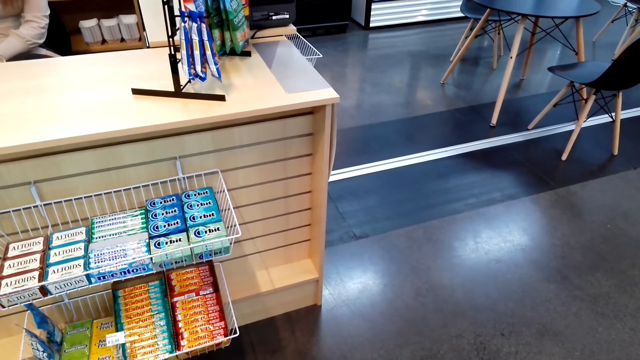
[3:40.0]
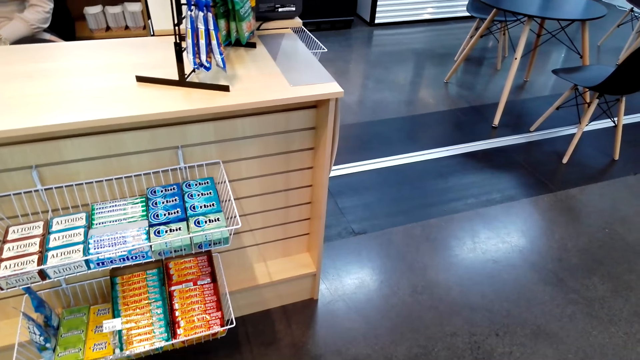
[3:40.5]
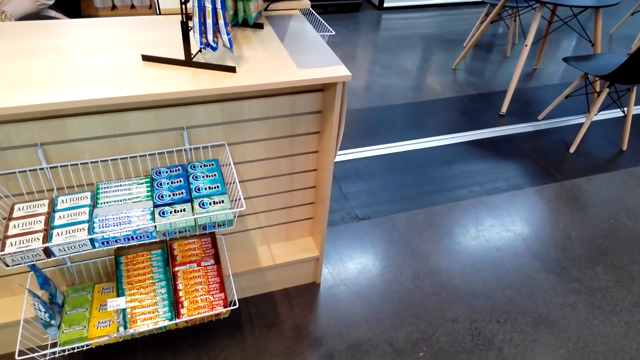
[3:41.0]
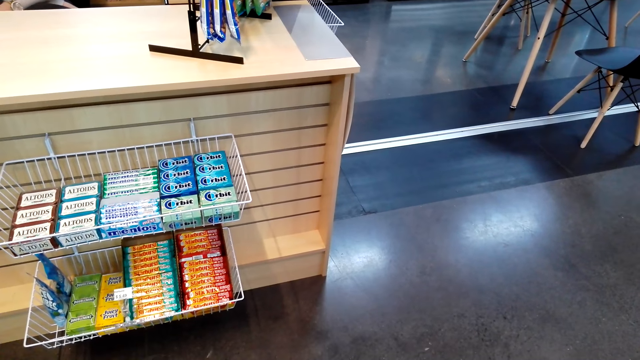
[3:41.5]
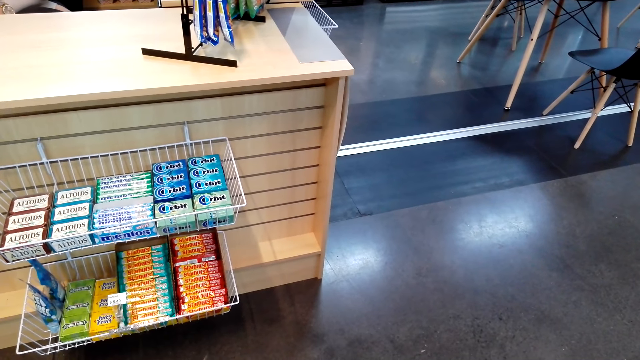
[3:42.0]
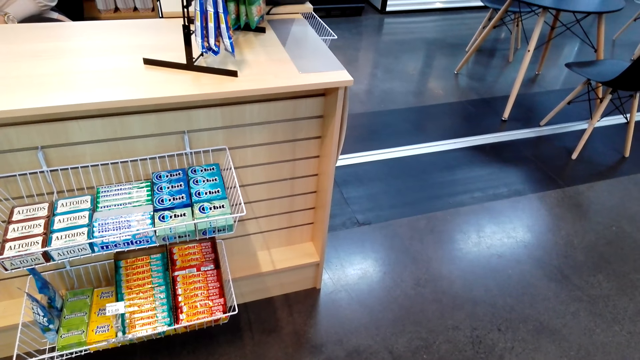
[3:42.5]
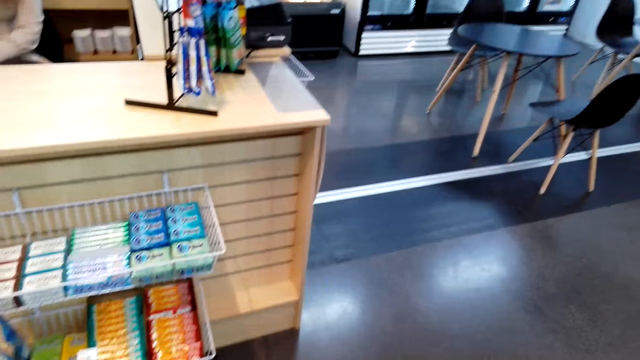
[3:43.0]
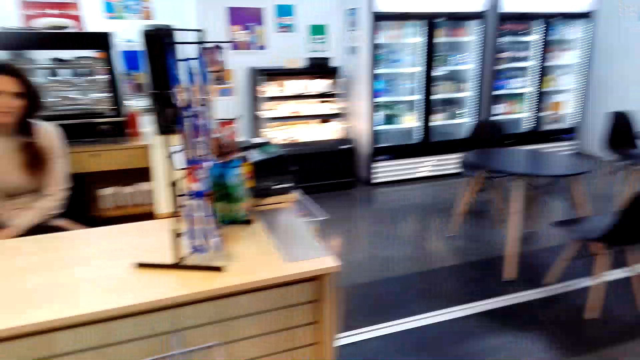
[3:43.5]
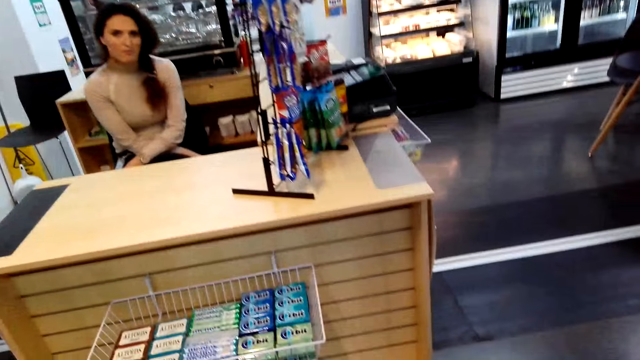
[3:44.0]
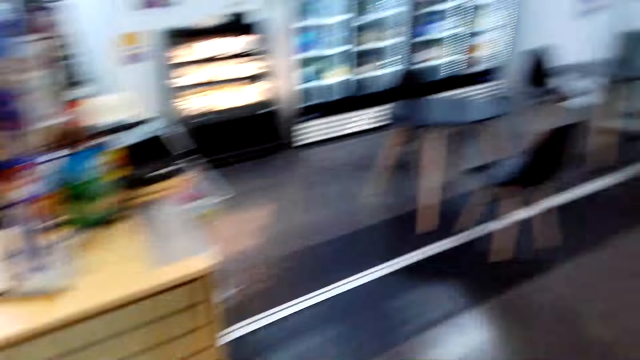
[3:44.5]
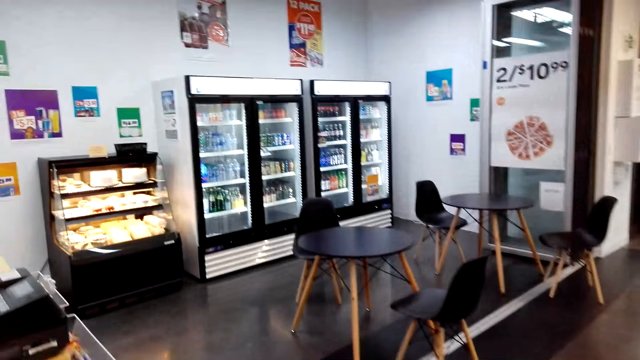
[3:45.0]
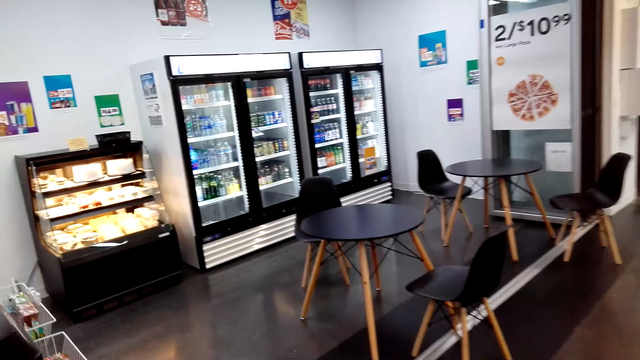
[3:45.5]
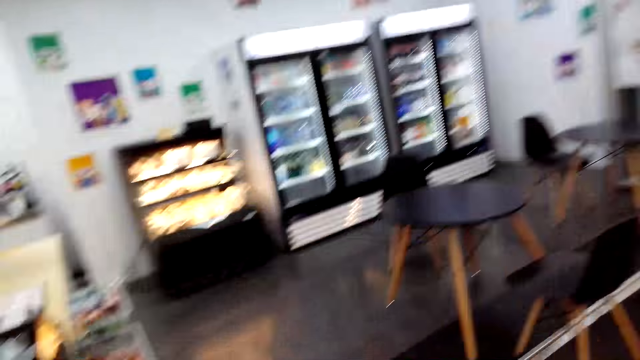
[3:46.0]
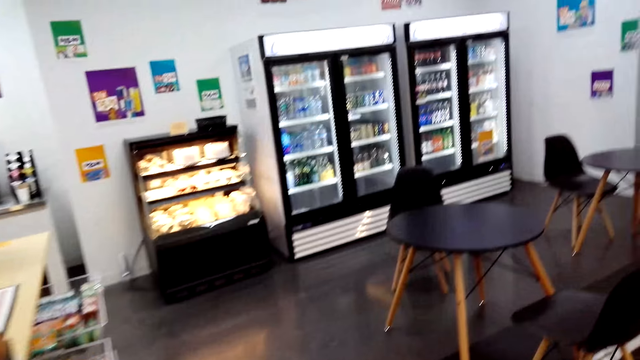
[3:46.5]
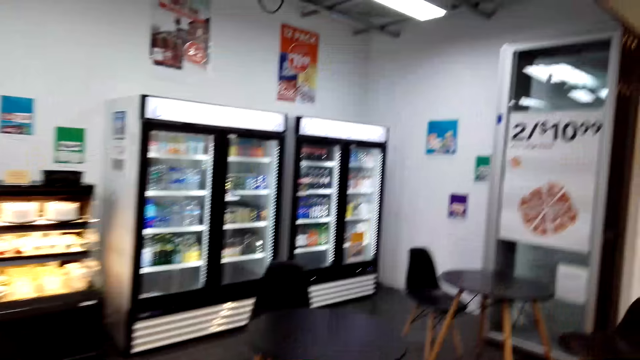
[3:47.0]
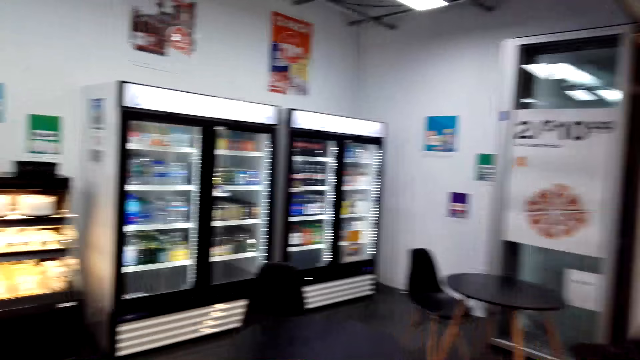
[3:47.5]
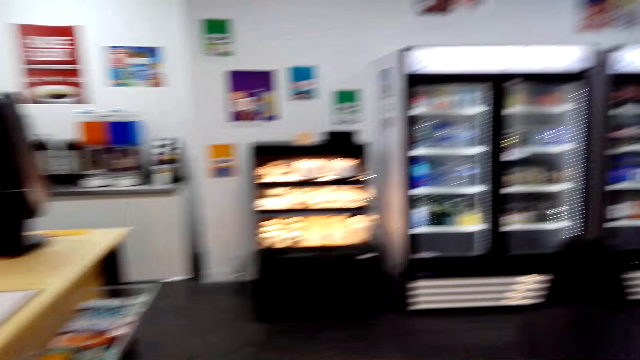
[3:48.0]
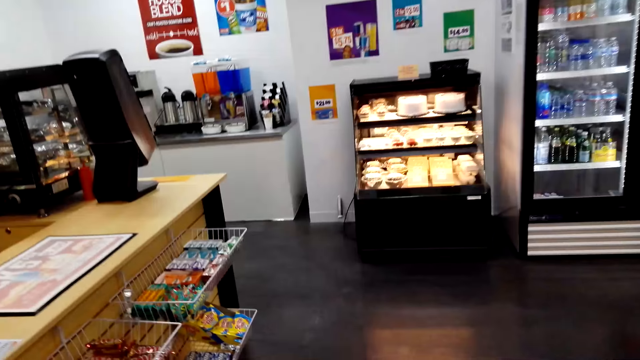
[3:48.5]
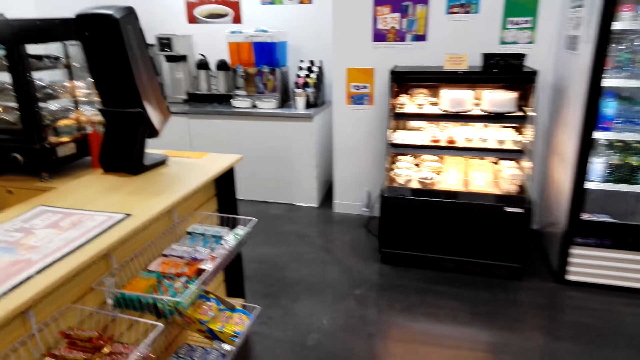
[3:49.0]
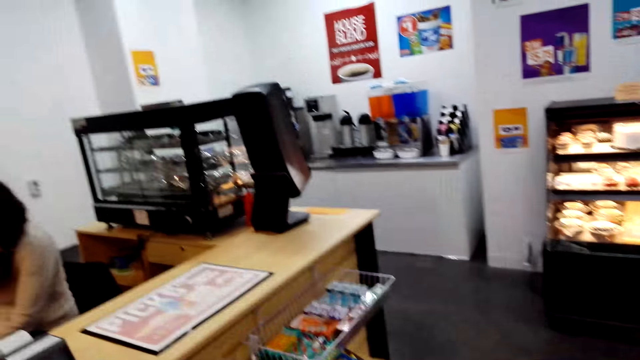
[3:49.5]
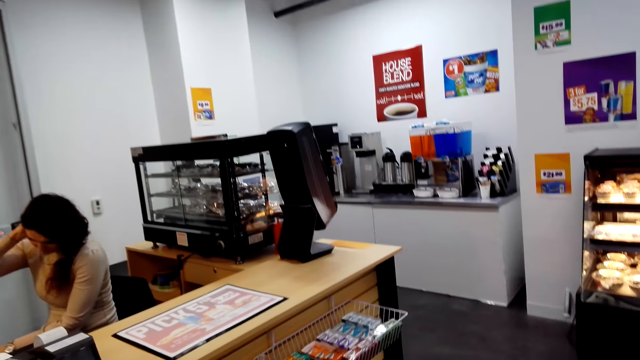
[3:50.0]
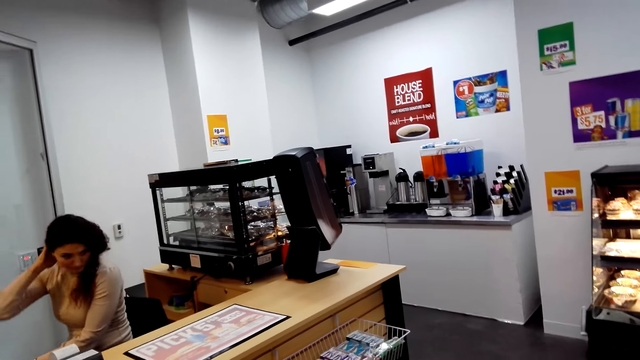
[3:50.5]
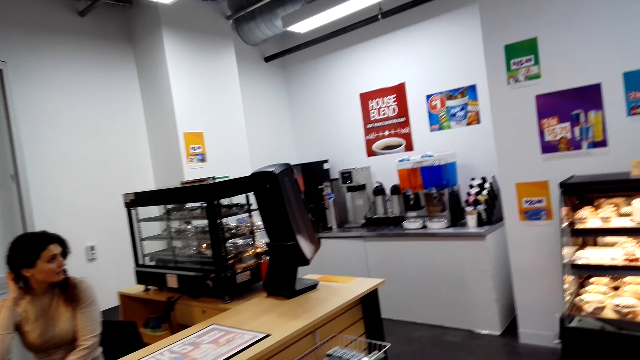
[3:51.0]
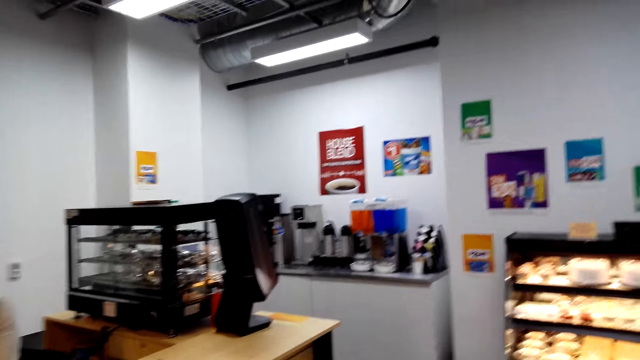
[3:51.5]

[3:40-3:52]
The camera wearer walks to the other side.

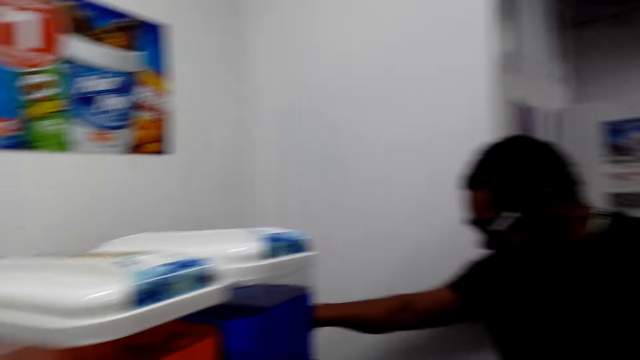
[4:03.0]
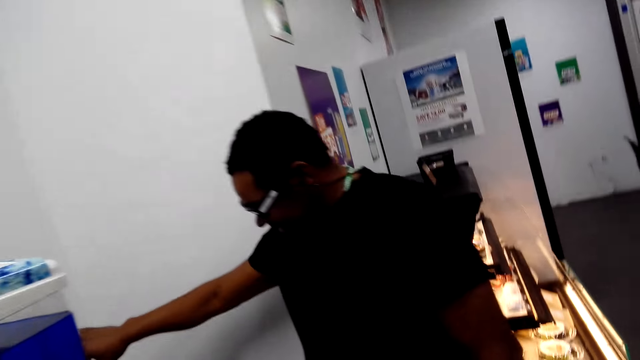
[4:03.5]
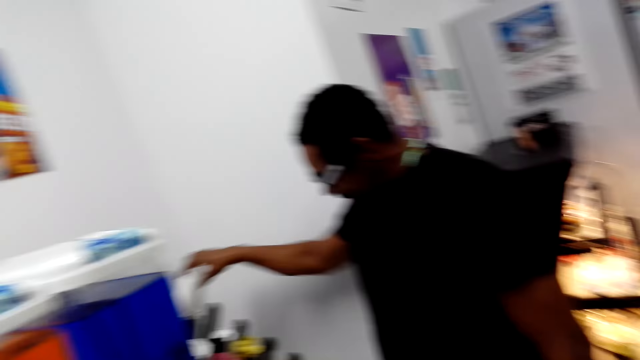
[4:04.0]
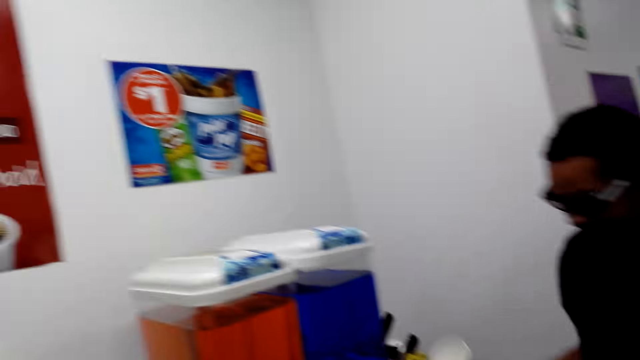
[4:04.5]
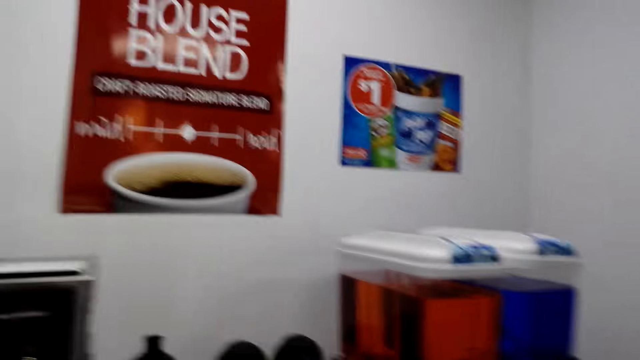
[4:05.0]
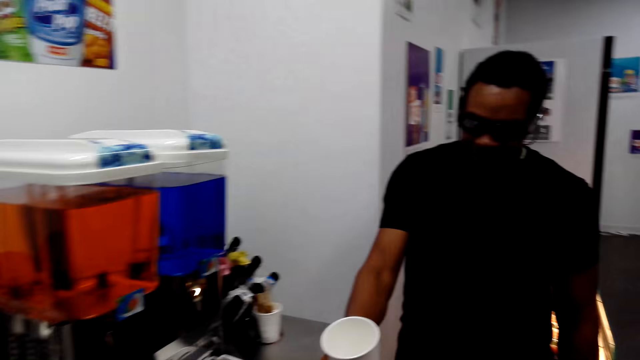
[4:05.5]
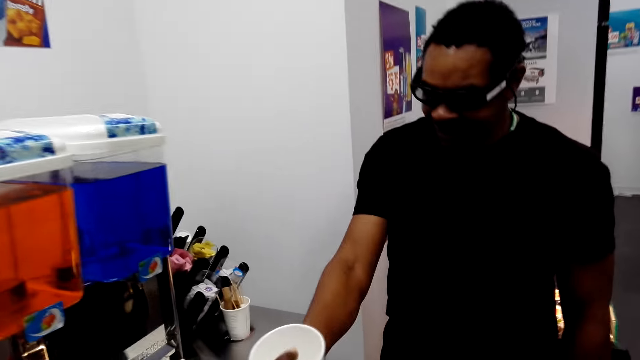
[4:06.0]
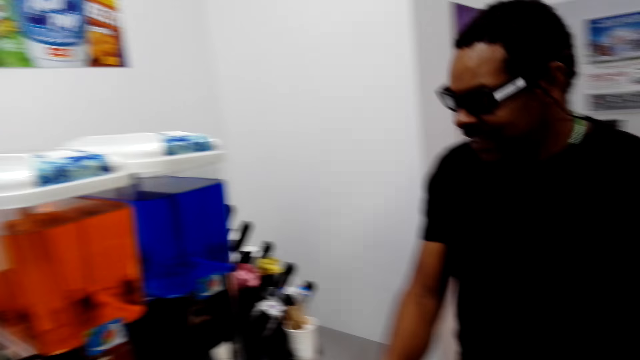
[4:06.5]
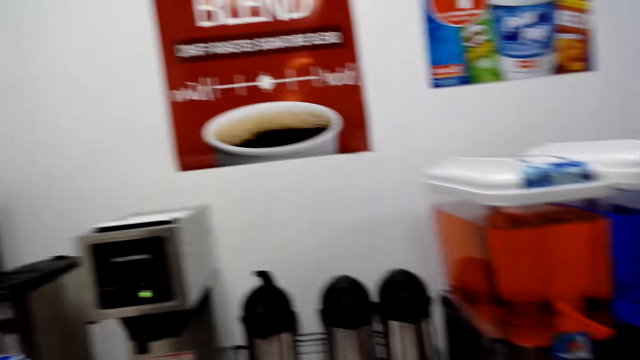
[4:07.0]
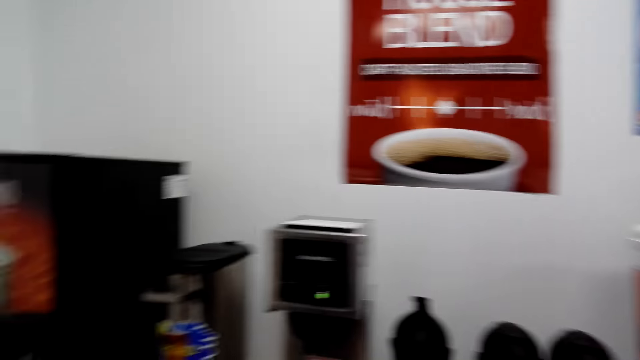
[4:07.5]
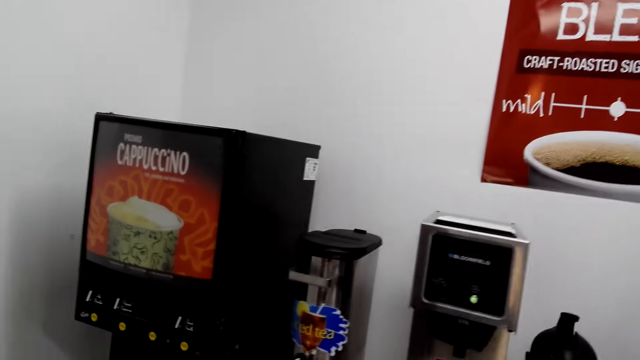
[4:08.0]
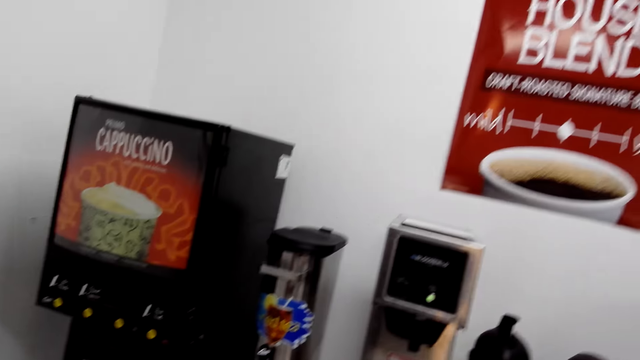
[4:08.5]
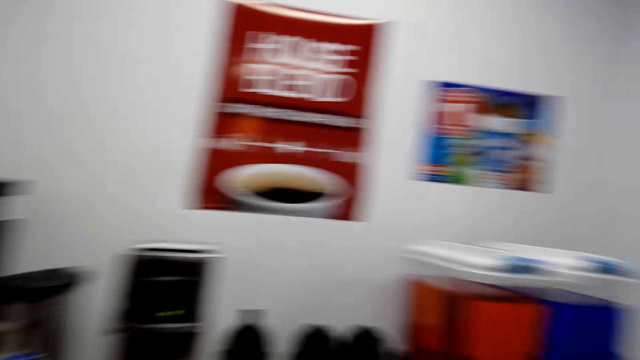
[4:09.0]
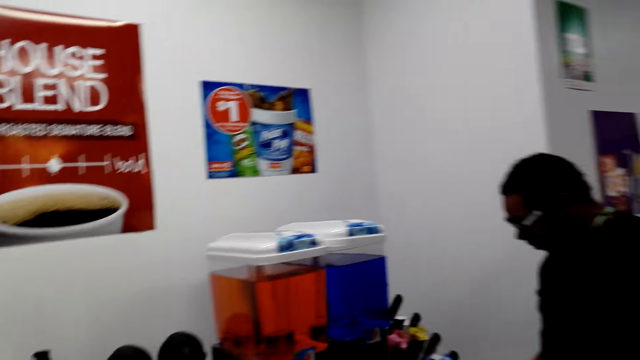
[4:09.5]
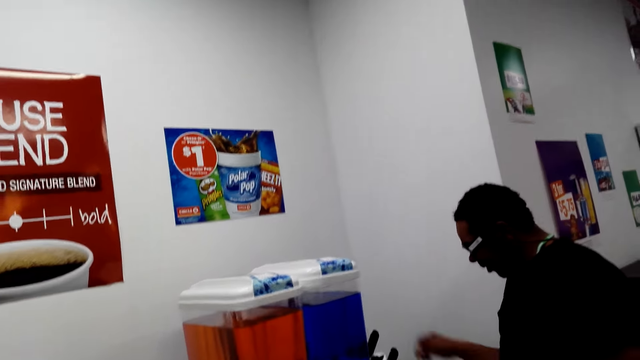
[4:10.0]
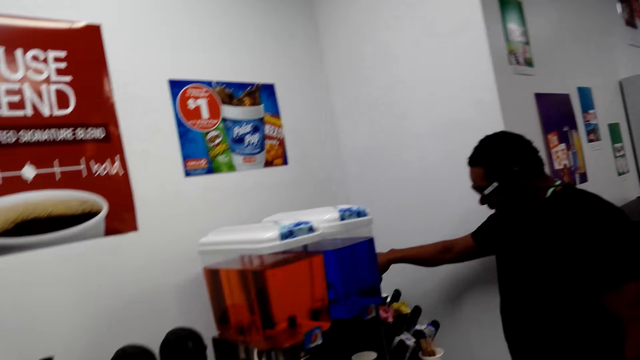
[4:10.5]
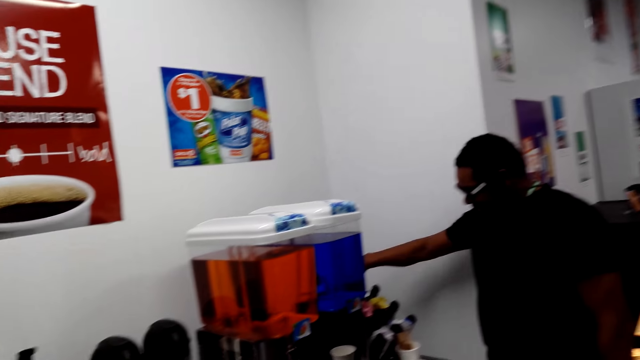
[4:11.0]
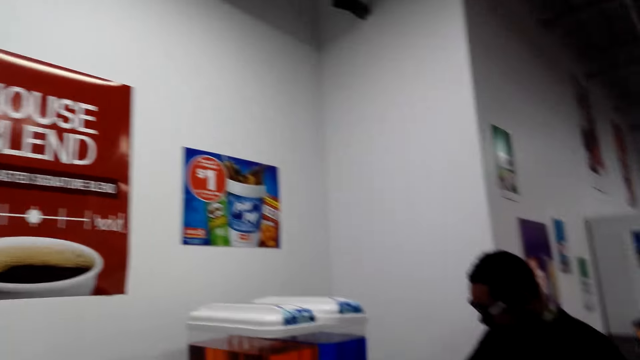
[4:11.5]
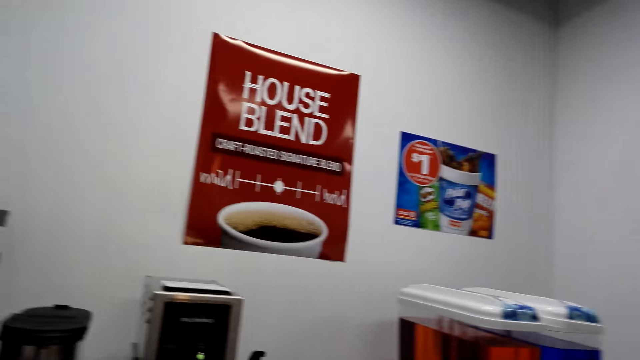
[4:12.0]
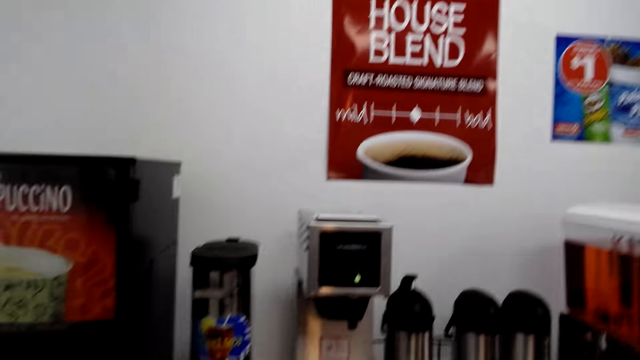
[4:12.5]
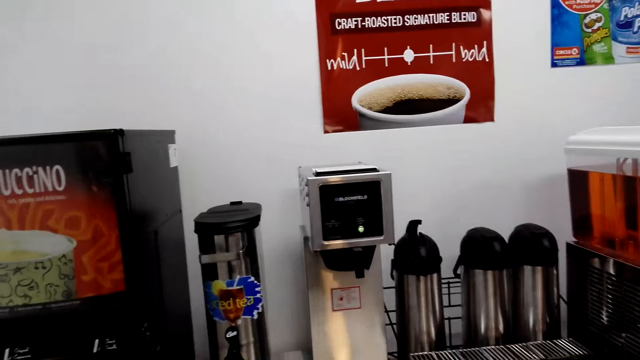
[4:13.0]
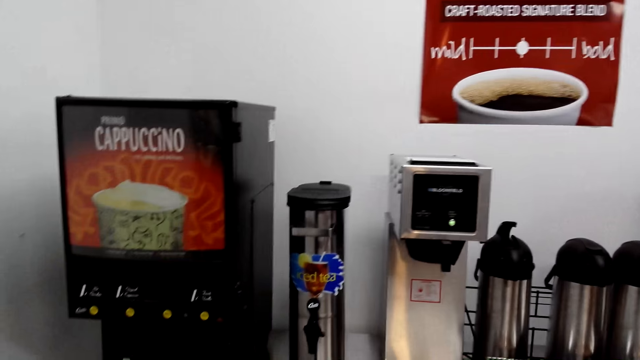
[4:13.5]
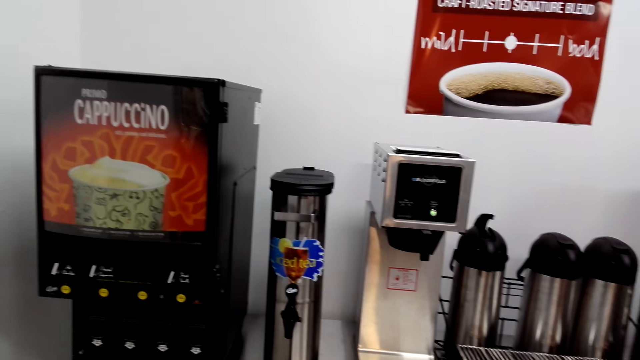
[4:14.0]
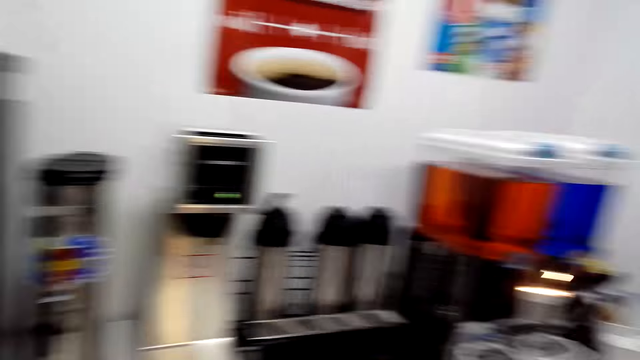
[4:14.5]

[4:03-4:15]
A man picks up a cup or tumbler. The man hands over the cup to the camera wearer. The camera wearer looks around the room. The man picks up the tumbler.
